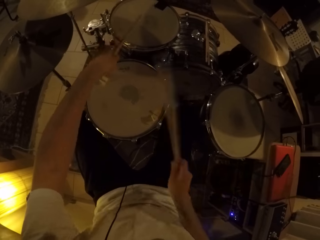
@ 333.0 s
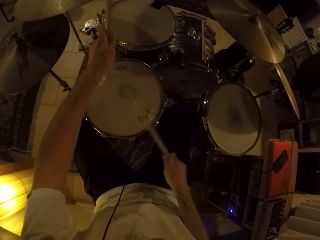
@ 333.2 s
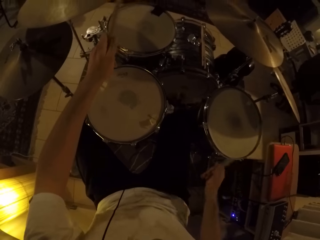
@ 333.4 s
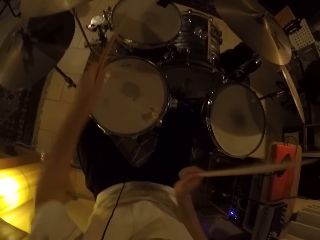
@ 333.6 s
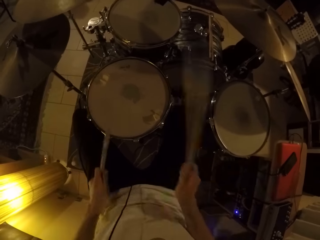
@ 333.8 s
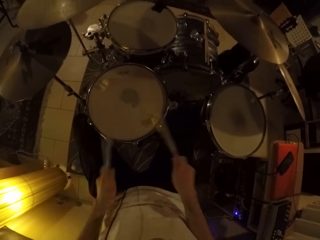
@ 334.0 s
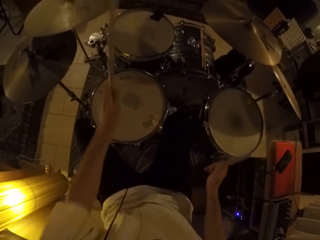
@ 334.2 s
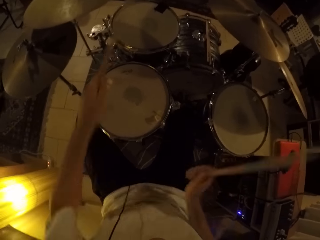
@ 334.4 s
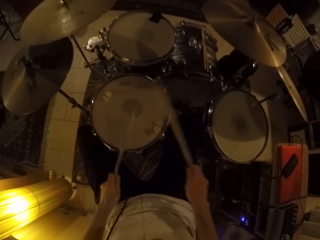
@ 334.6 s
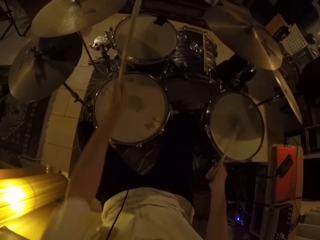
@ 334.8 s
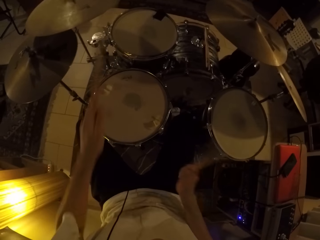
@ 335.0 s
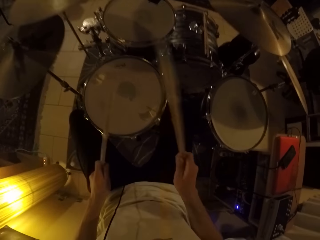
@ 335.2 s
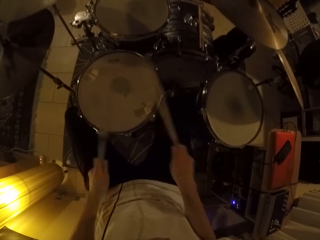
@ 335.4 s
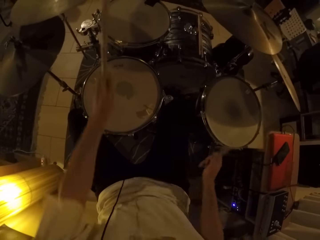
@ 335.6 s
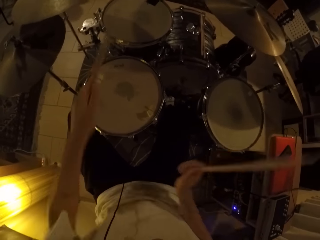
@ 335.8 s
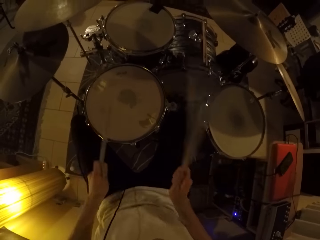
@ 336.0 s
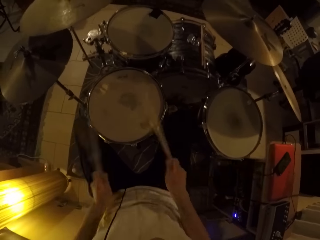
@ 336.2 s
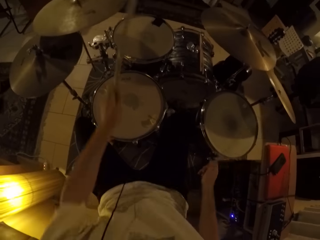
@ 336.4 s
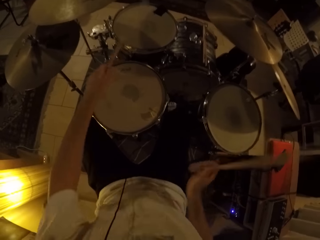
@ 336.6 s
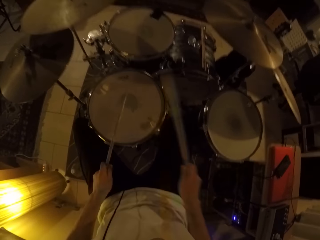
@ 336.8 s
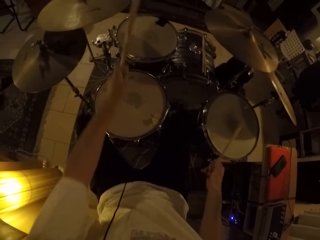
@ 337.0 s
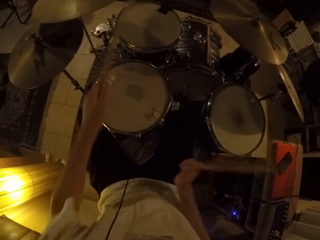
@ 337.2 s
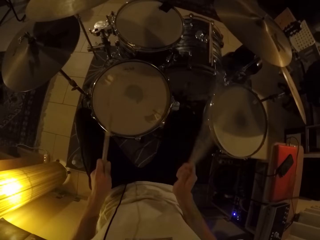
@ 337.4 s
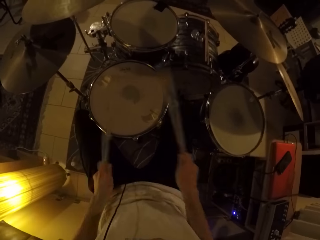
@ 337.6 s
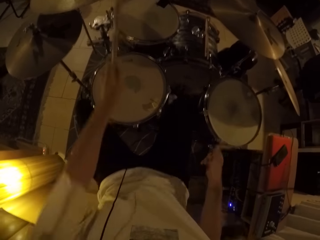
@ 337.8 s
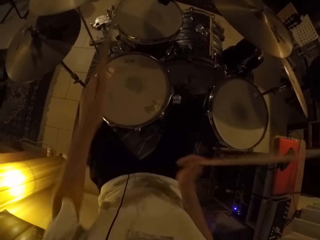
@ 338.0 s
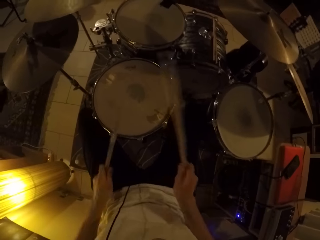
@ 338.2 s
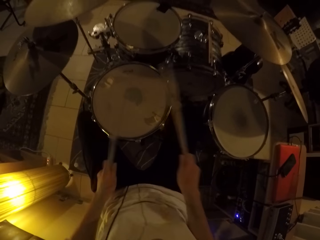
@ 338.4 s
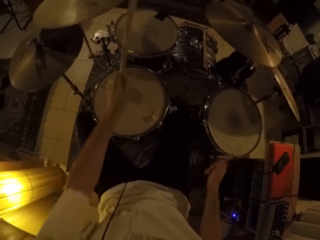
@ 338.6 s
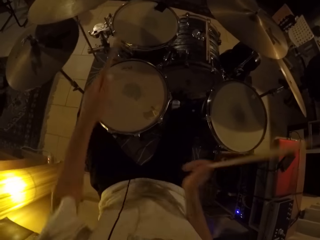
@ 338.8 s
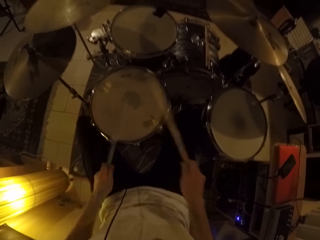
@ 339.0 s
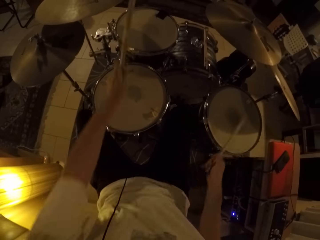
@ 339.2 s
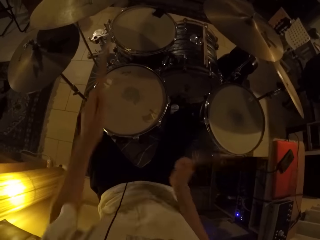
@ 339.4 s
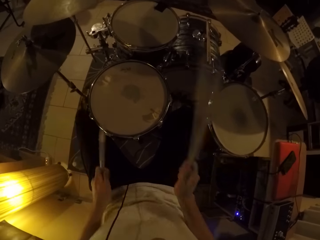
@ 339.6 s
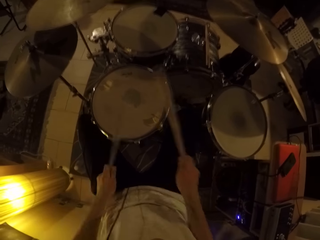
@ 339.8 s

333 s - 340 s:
The camera wearer plays the drum set with the drumsticks.

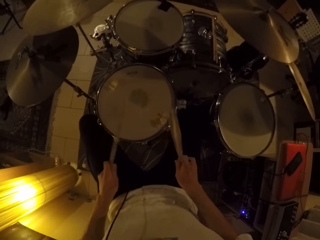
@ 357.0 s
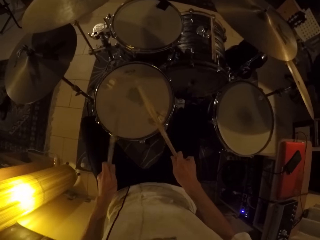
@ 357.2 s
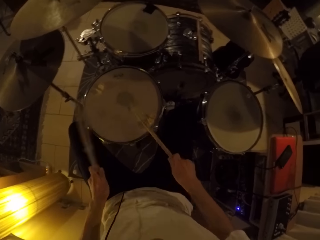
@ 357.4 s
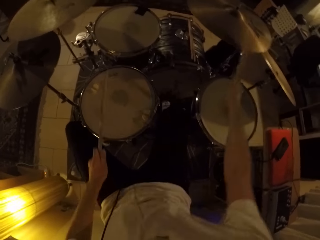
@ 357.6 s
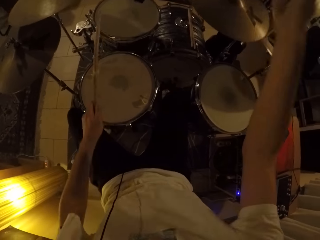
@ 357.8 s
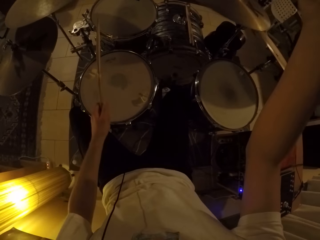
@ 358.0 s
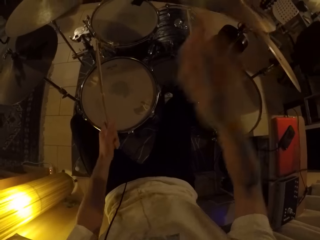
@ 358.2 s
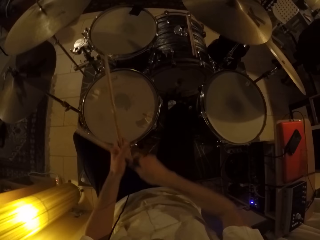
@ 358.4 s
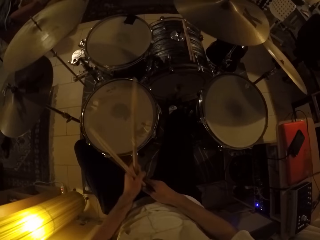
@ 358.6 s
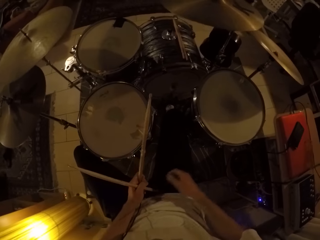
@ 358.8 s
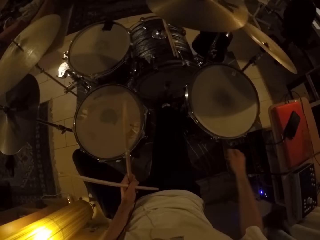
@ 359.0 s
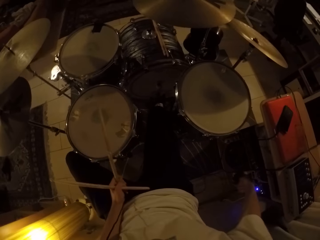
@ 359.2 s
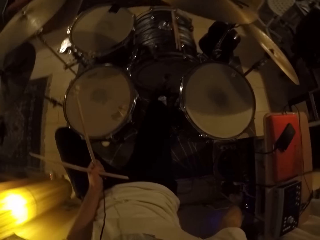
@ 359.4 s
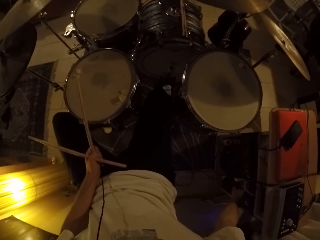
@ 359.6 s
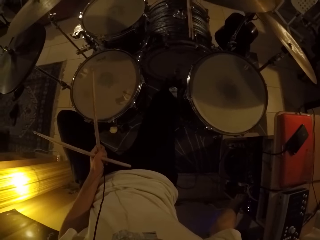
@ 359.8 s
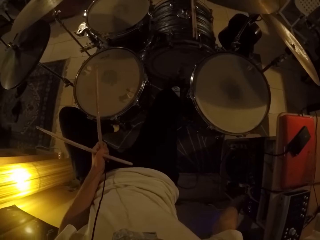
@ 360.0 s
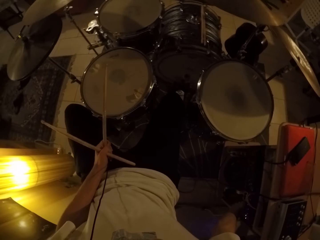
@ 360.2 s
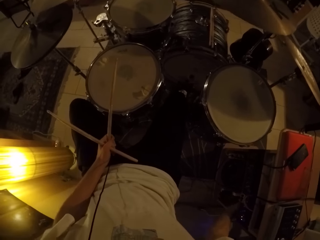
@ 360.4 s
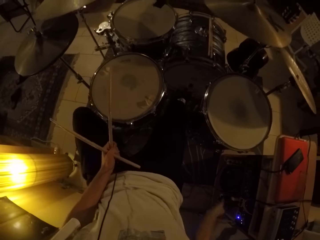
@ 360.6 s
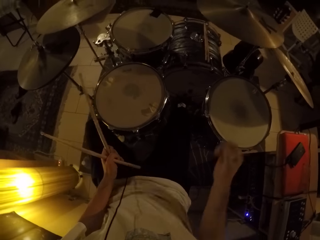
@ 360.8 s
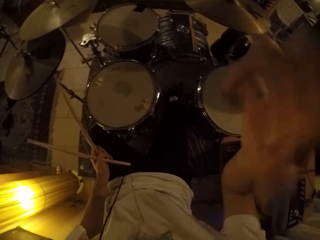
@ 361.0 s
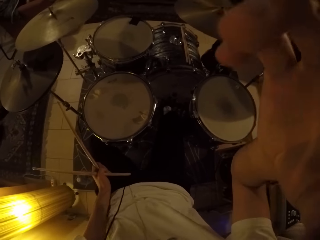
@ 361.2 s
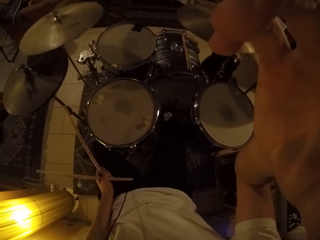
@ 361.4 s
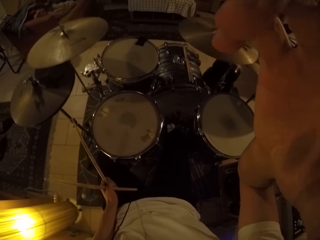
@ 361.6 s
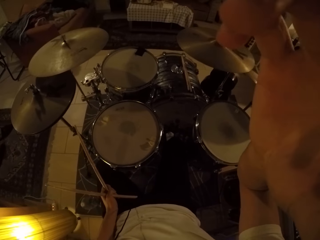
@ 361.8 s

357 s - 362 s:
The camera wearer passes the drumstick from his right hand to his left hand. He holds the drumsticks with the left hand. He adjusts a music player with his right hand. He fixes the camera.
